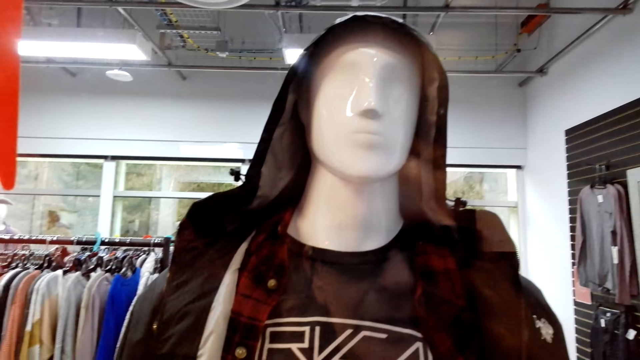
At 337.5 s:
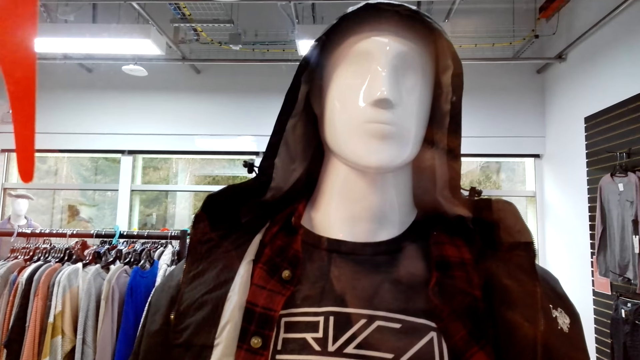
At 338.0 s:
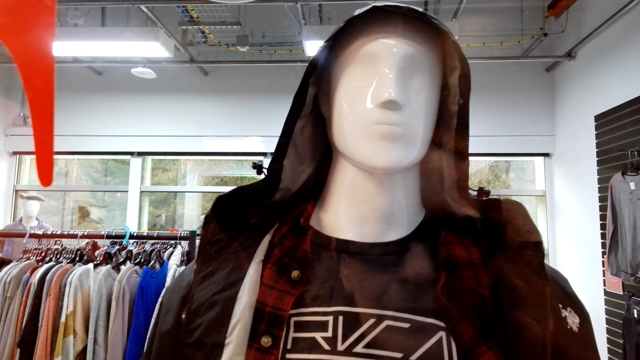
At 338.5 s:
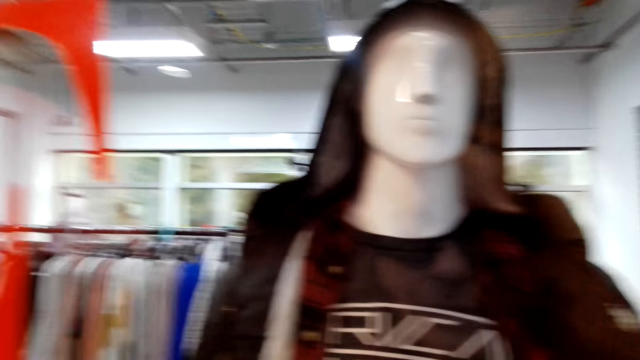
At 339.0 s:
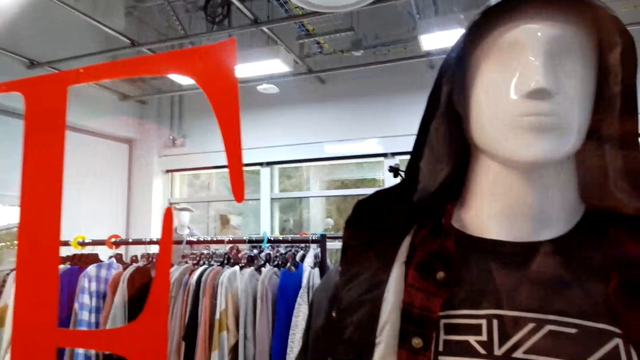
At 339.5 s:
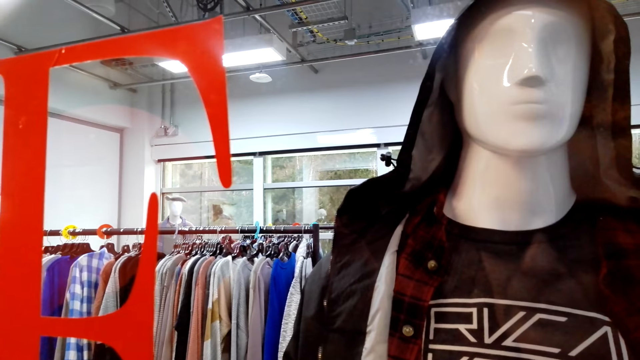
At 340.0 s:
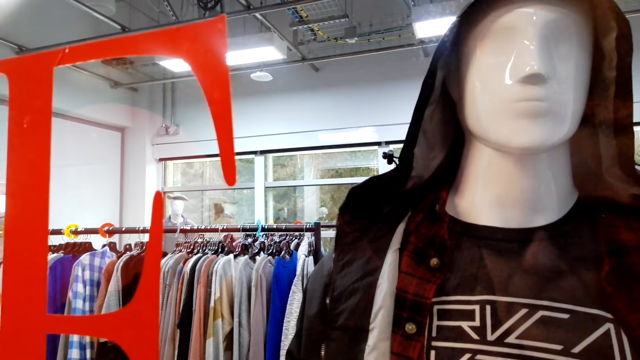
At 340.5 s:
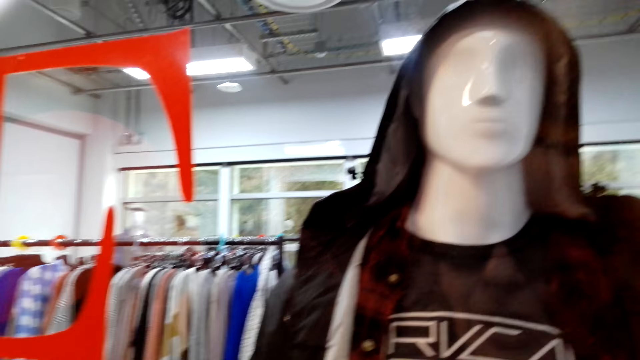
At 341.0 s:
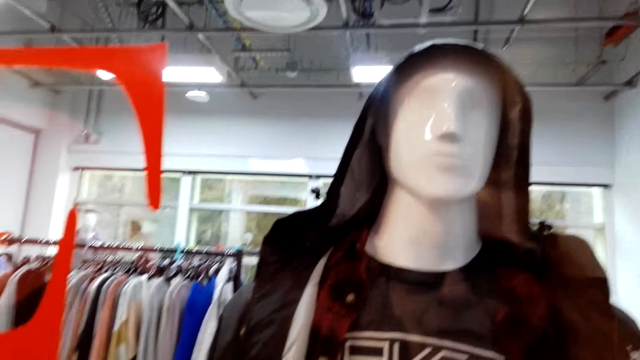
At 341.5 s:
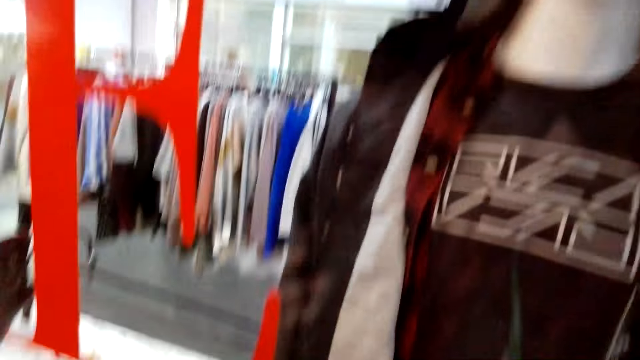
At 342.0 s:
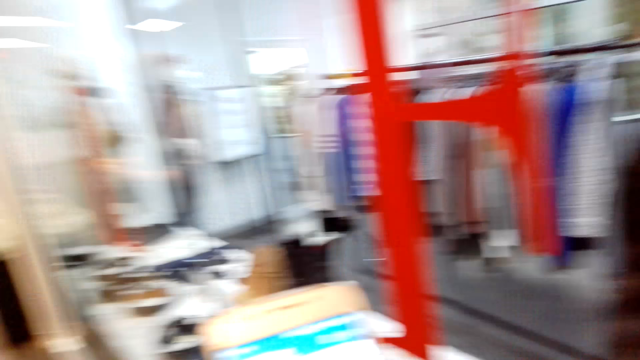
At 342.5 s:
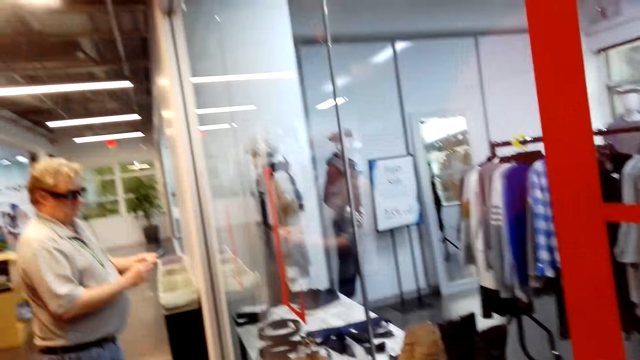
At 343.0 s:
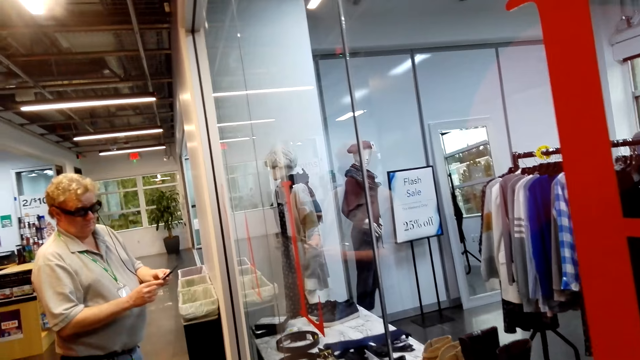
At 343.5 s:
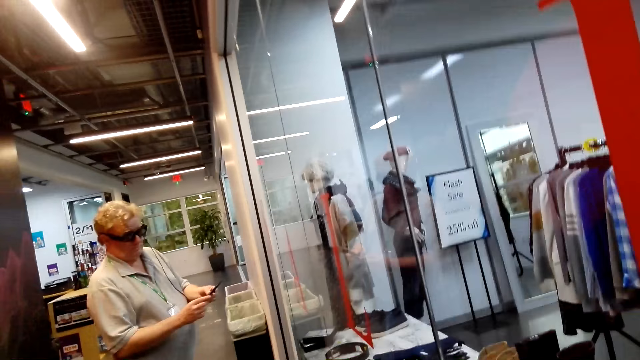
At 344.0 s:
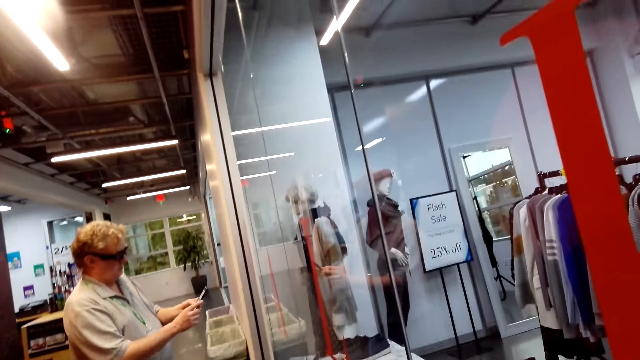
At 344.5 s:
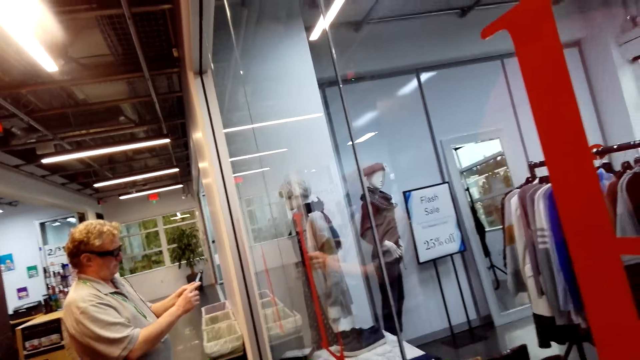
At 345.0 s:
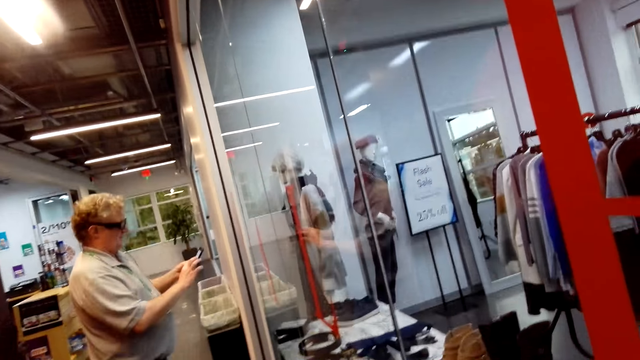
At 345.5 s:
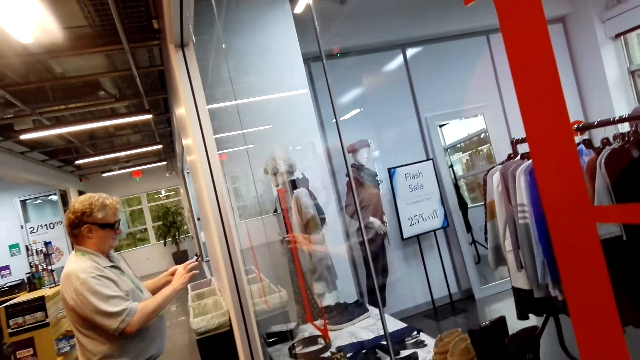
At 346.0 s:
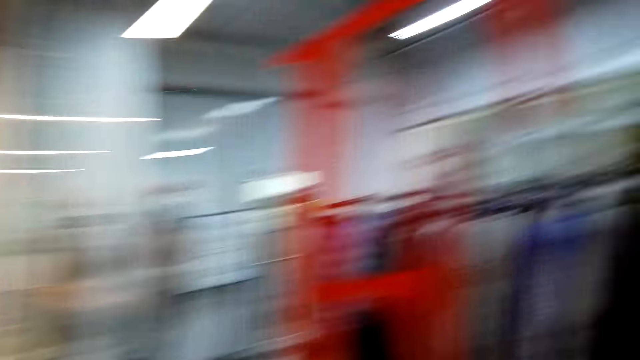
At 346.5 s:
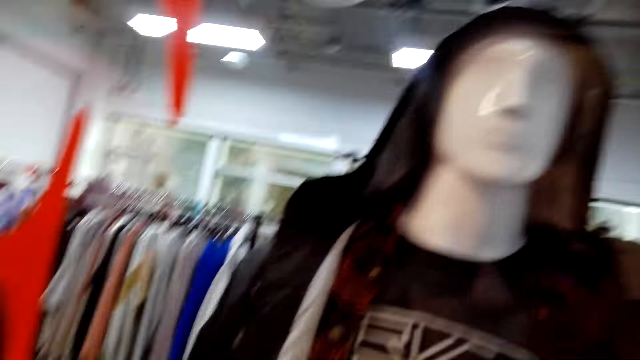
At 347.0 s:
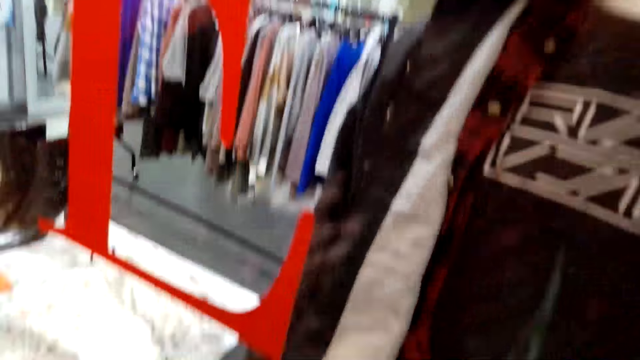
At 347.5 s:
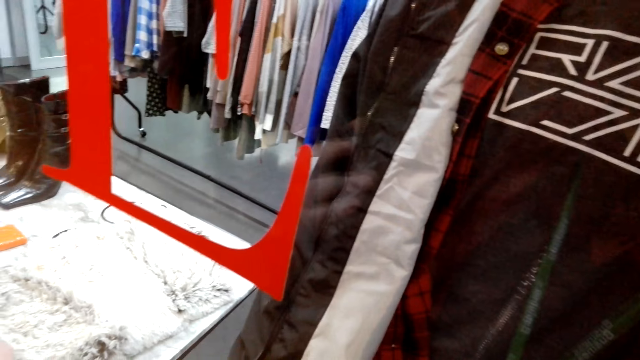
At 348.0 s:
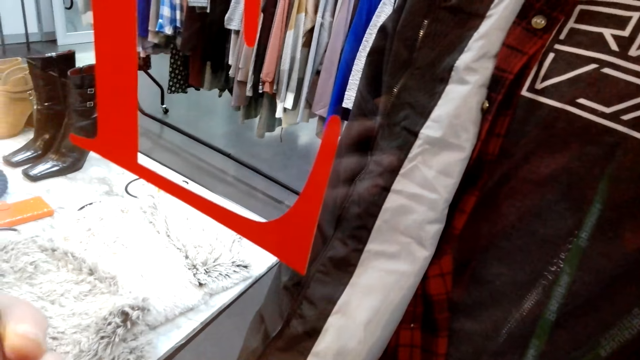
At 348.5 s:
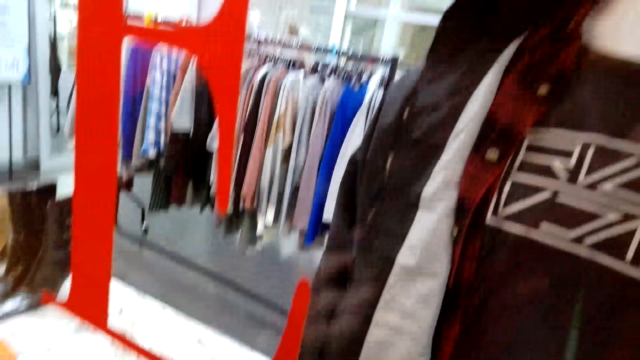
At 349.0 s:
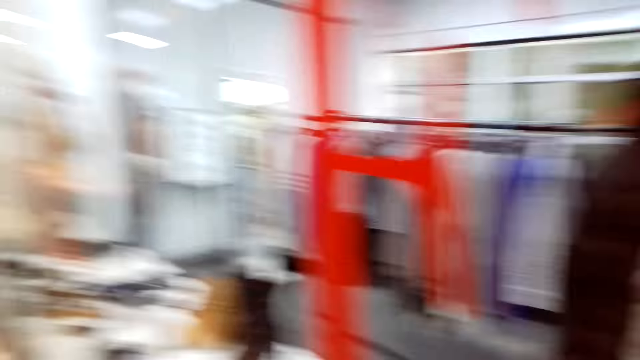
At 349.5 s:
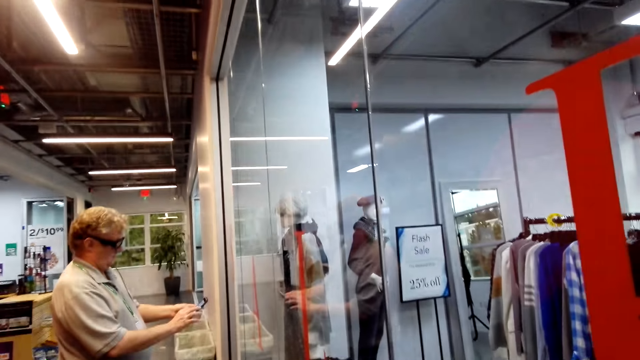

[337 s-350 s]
A man takes a photo. The camera wearer talks to the man.

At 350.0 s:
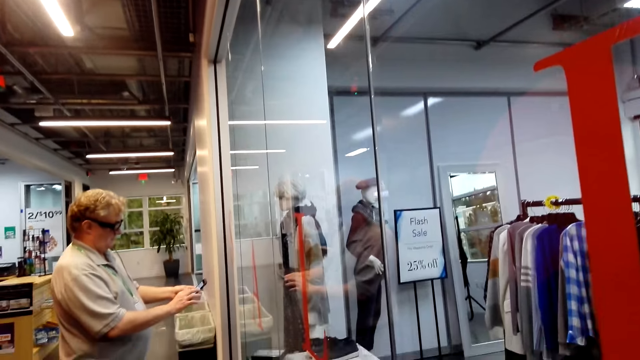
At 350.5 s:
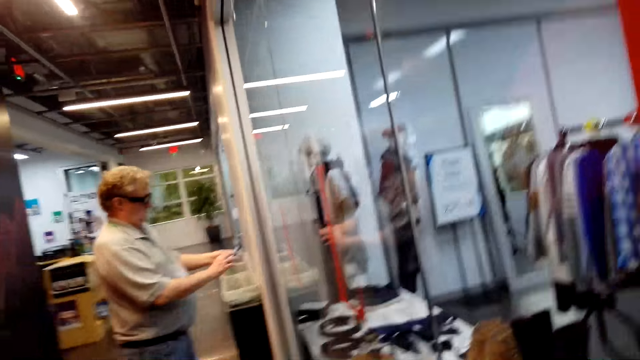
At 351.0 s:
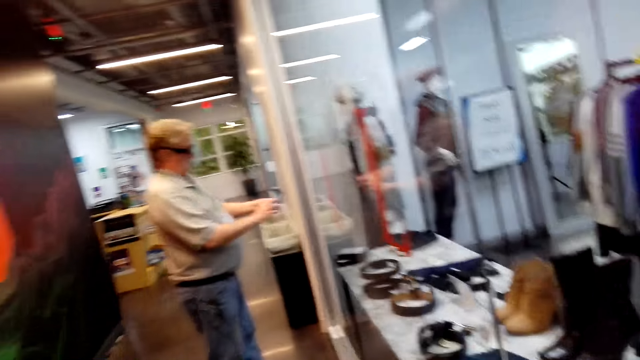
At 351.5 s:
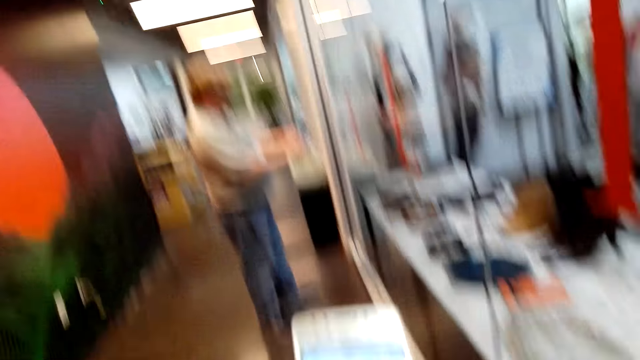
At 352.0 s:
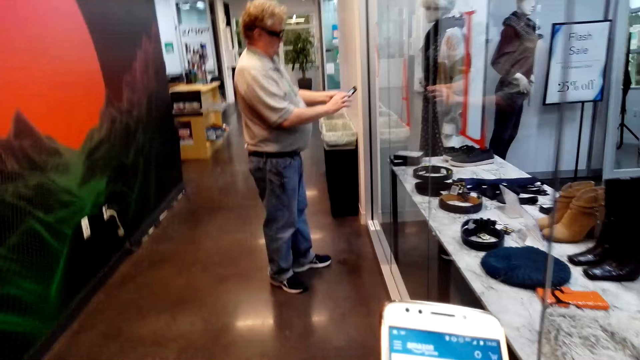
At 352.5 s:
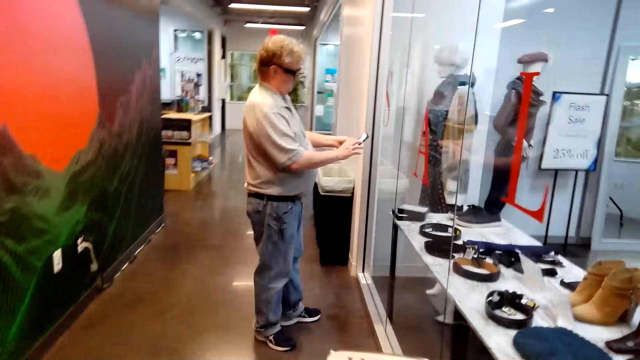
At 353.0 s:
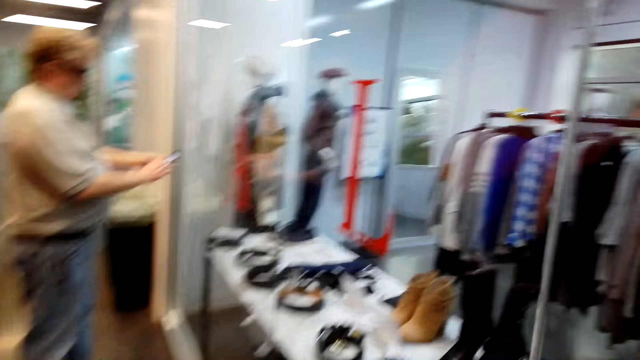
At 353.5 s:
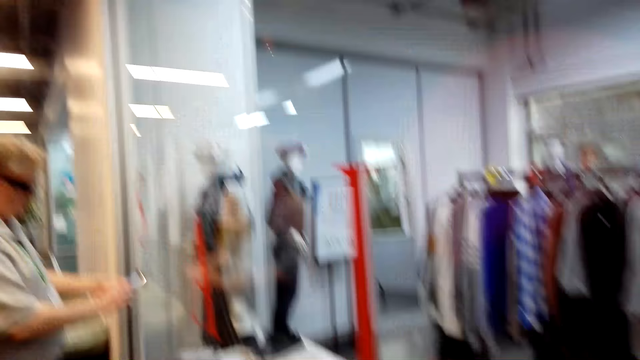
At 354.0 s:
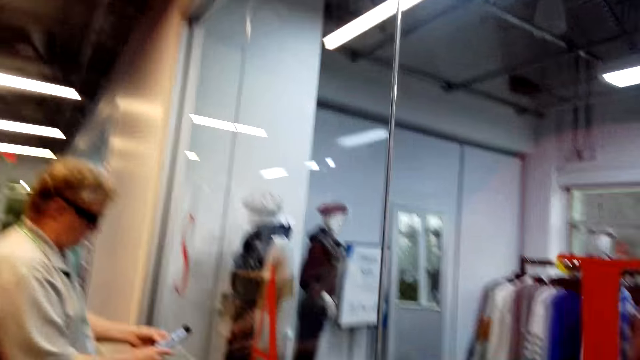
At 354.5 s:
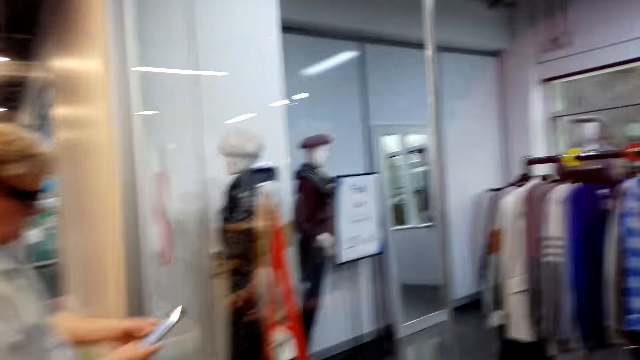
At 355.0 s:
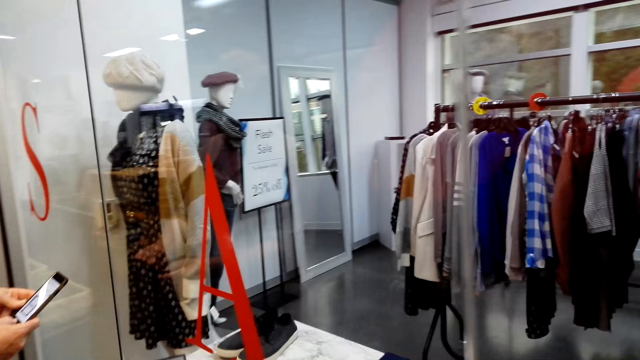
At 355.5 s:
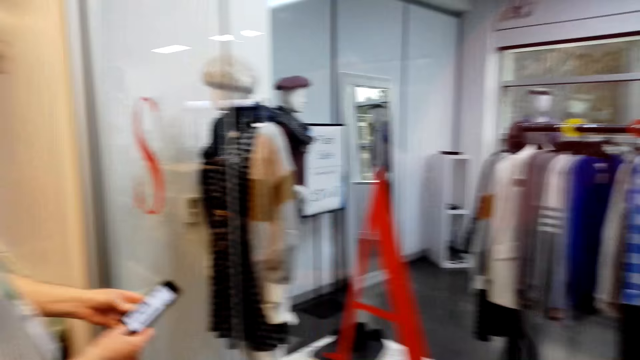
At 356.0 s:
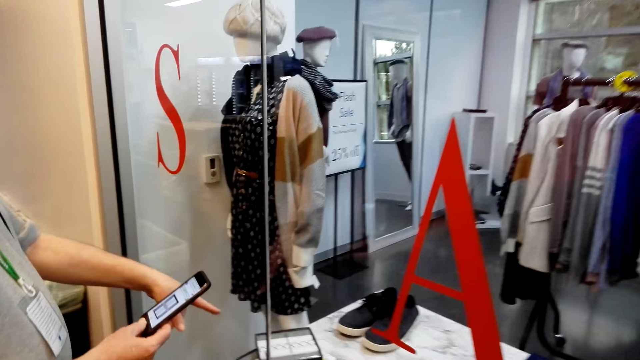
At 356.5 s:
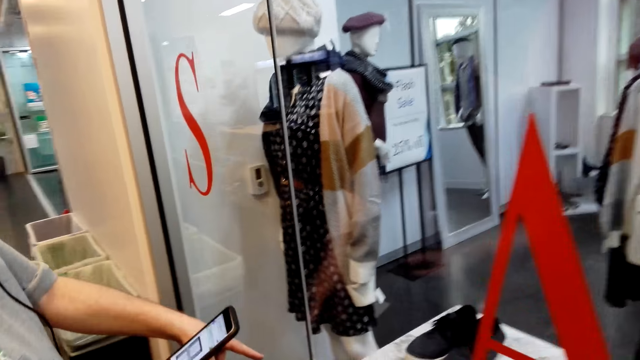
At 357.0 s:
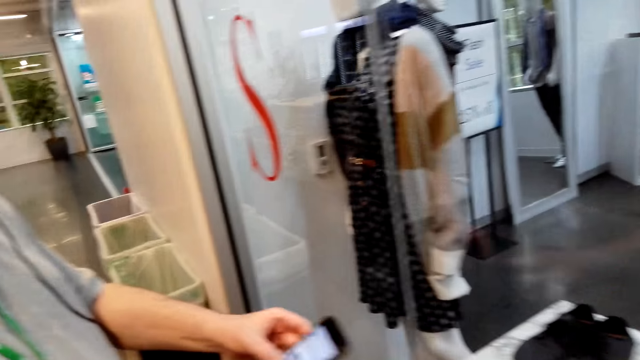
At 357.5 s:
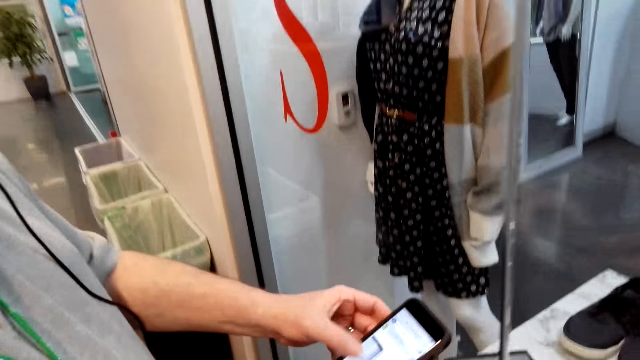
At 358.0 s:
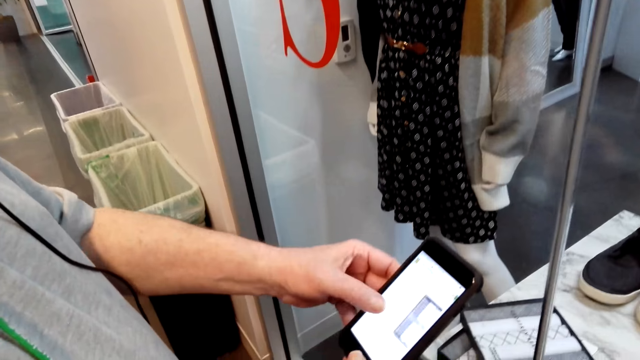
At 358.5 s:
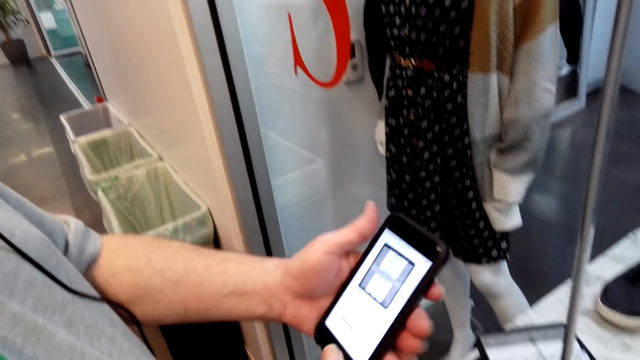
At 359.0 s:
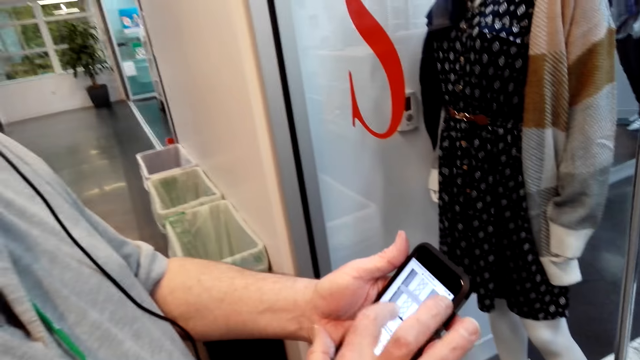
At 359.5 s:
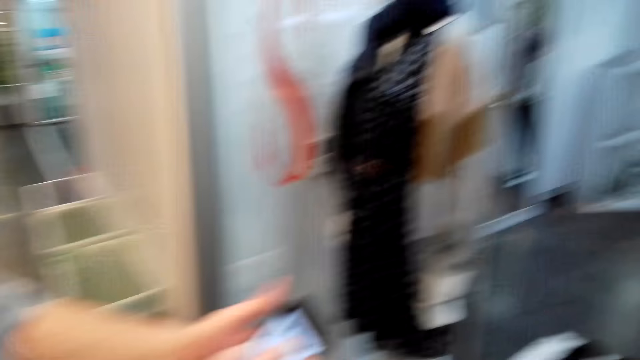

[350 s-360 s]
The camera wearer laughs while talking to a man. They scroll the phone. The man scrolls the phone.
